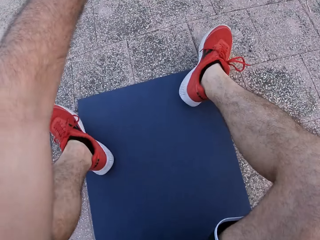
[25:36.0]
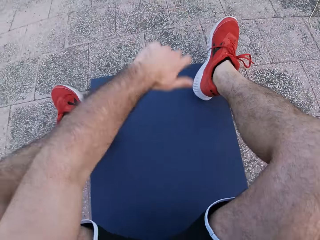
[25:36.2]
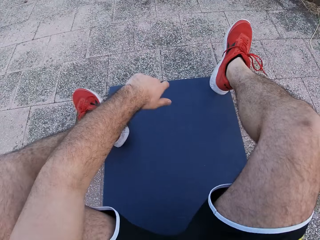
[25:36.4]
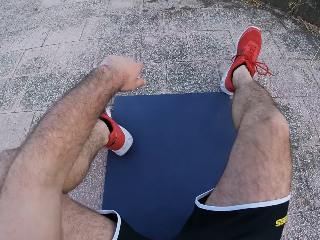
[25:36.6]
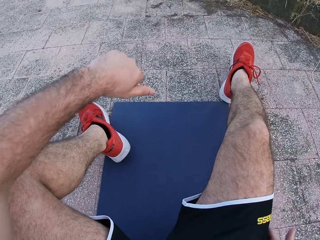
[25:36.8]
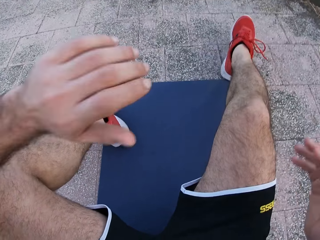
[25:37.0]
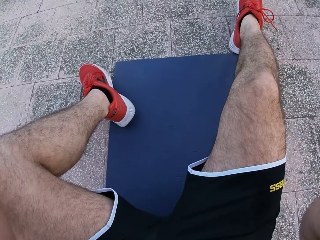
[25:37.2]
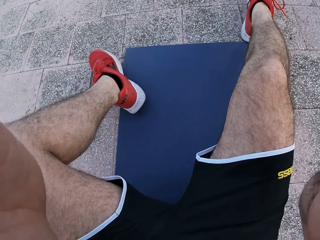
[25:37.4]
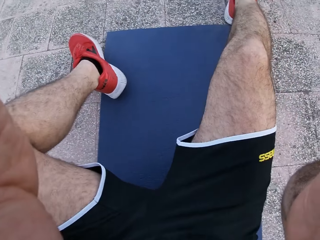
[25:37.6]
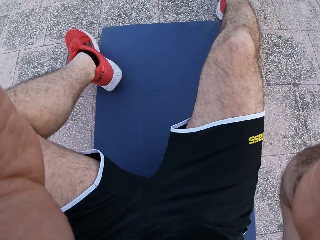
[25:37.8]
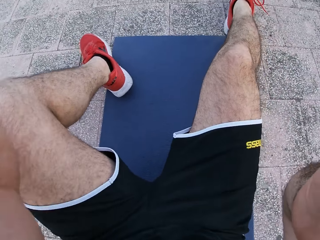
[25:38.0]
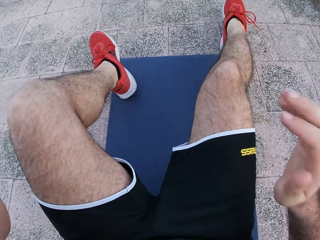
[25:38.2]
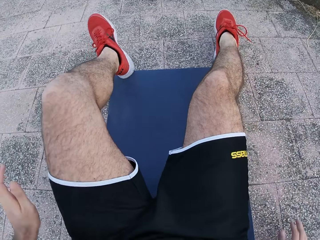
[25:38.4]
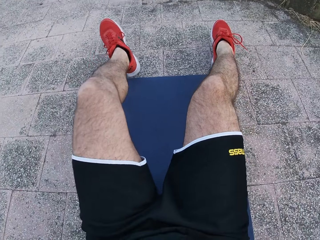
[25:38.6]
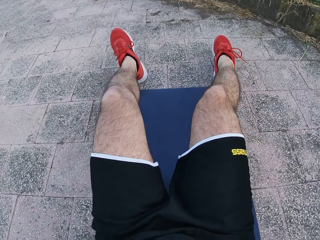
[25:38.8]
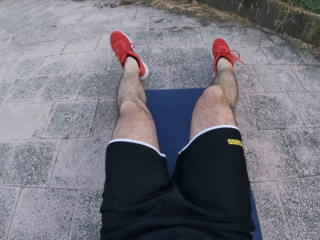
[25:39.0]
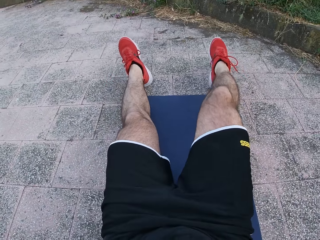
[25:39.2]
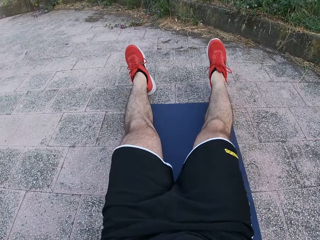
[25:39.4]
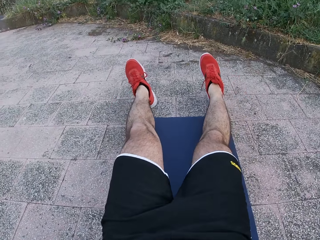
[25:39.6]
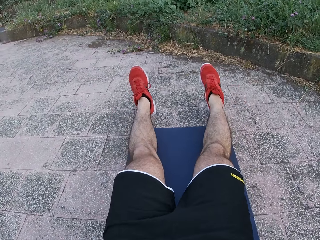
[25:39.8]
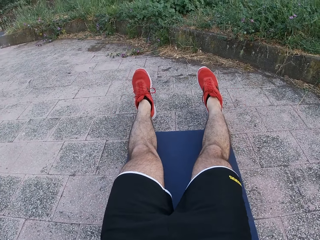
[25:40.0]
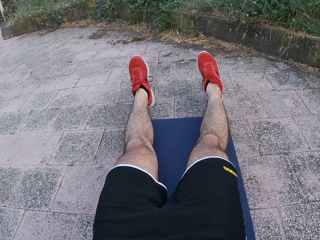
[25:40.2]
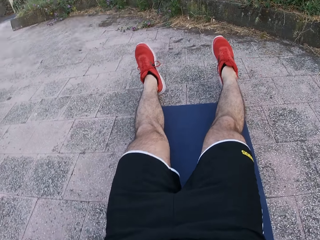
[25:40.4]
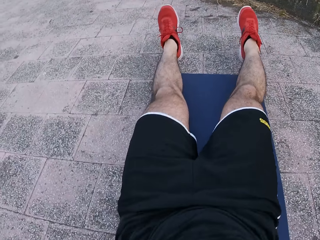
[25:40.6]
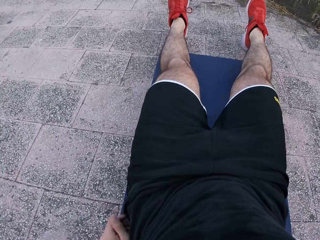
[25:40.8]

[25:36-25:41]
The camera wearer sits on the yoga mat. He lifts both hands. He adjusts the camera. He drops both hands. He stretches both legs. He looks around.

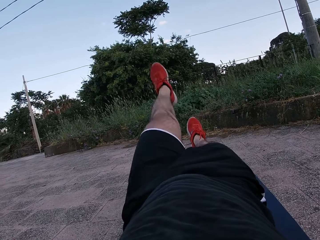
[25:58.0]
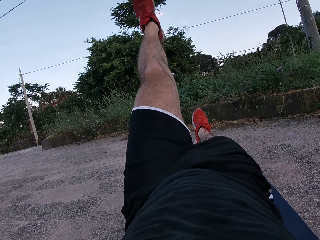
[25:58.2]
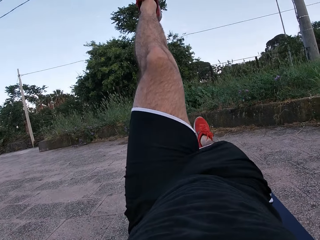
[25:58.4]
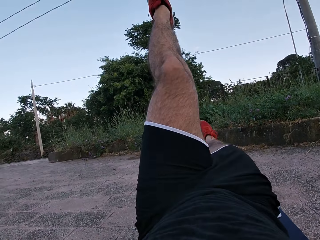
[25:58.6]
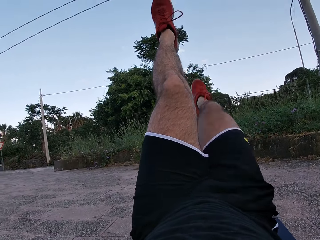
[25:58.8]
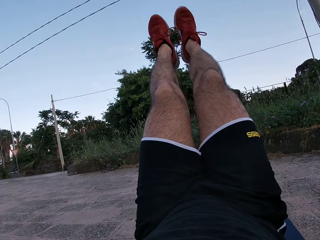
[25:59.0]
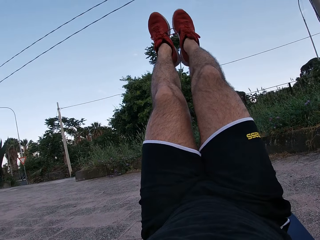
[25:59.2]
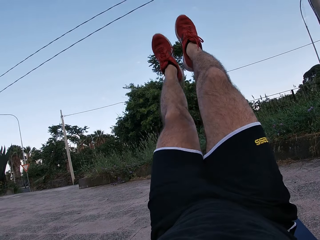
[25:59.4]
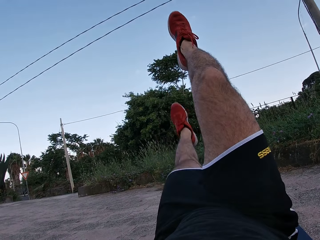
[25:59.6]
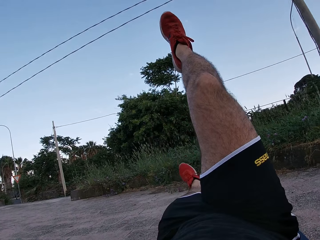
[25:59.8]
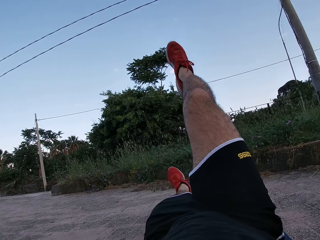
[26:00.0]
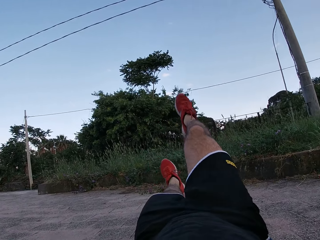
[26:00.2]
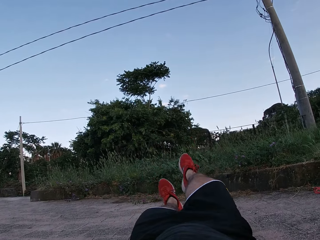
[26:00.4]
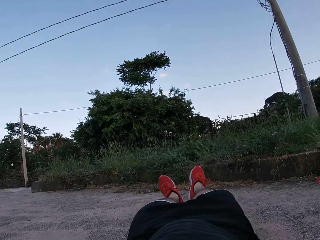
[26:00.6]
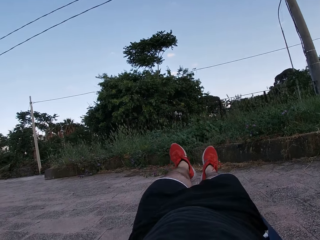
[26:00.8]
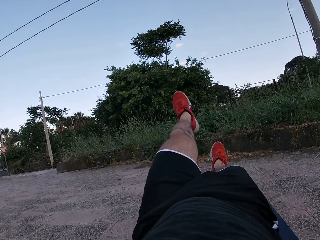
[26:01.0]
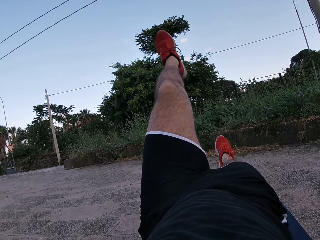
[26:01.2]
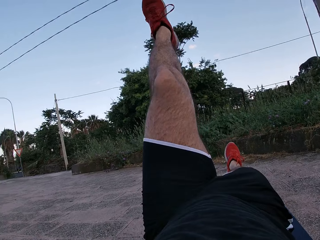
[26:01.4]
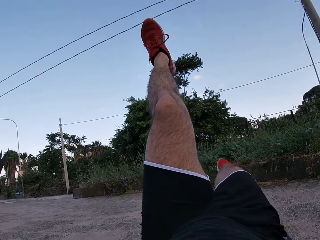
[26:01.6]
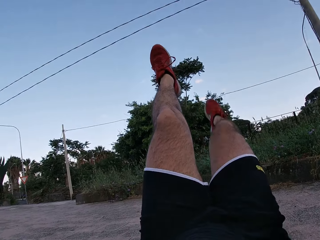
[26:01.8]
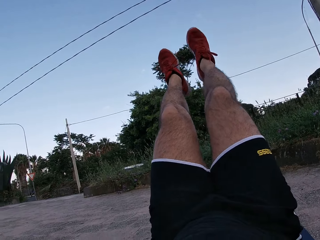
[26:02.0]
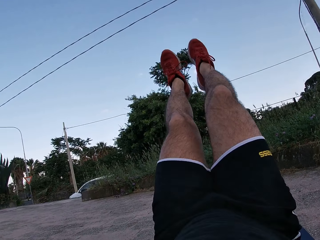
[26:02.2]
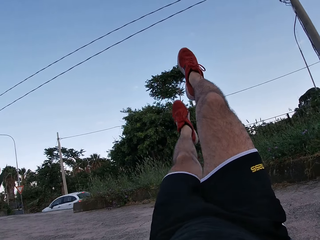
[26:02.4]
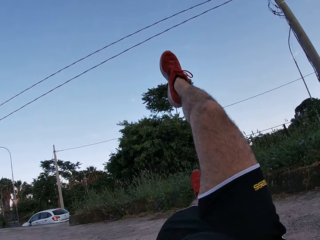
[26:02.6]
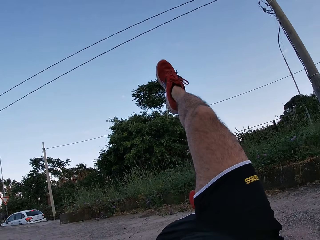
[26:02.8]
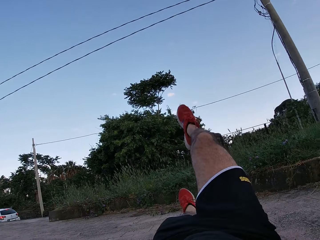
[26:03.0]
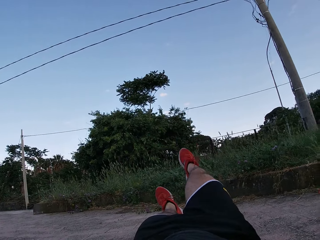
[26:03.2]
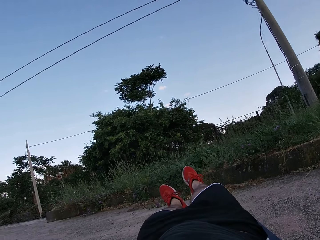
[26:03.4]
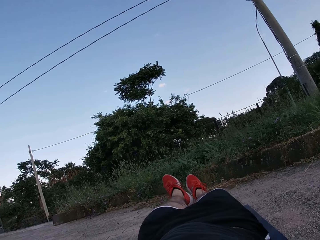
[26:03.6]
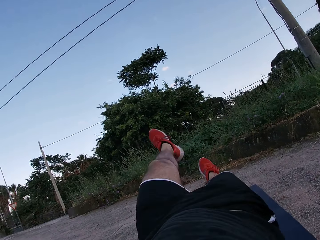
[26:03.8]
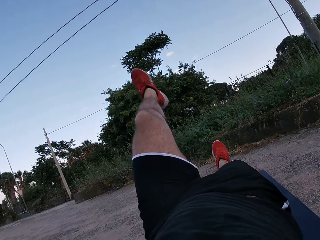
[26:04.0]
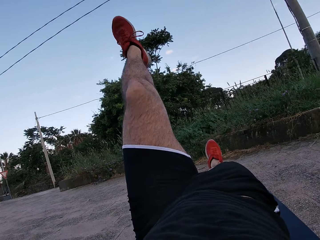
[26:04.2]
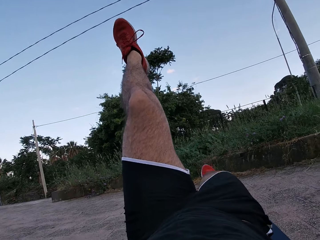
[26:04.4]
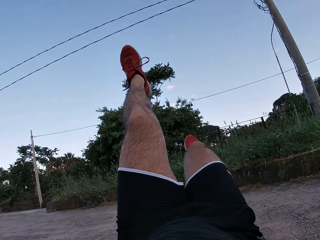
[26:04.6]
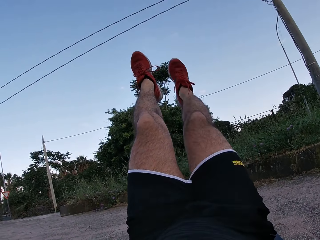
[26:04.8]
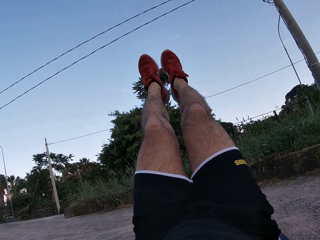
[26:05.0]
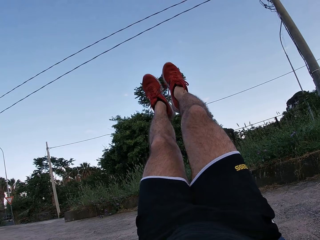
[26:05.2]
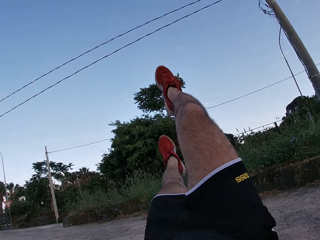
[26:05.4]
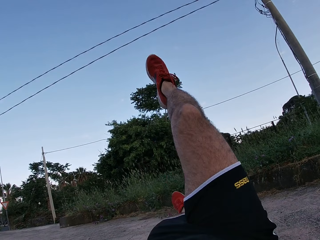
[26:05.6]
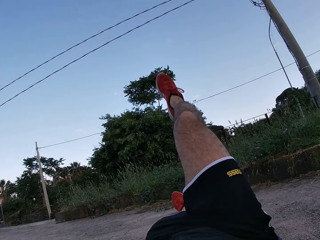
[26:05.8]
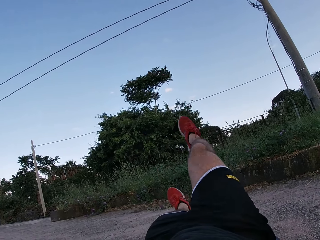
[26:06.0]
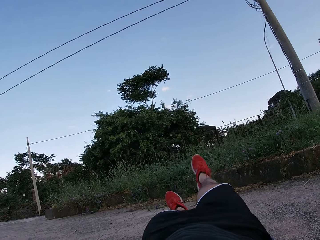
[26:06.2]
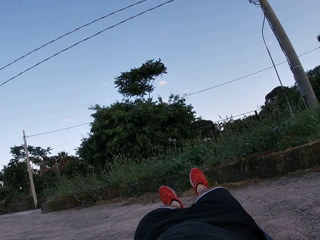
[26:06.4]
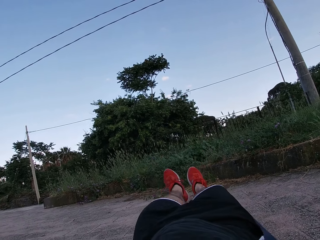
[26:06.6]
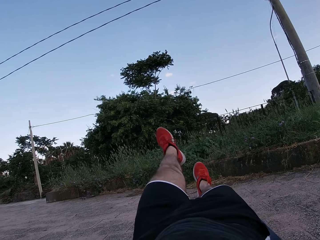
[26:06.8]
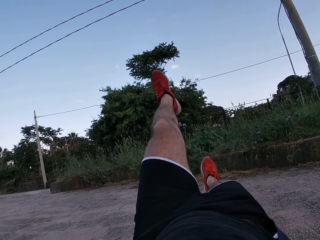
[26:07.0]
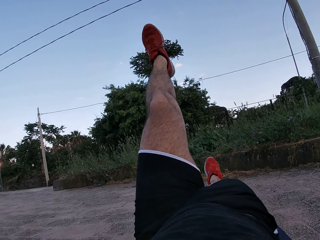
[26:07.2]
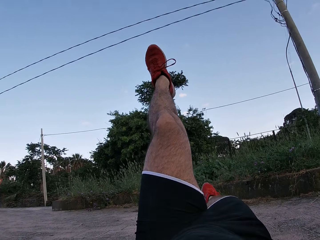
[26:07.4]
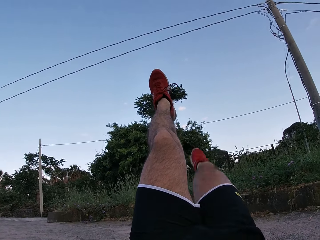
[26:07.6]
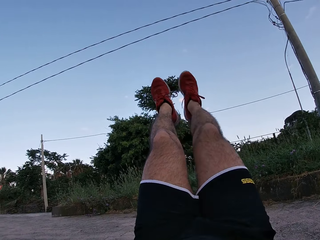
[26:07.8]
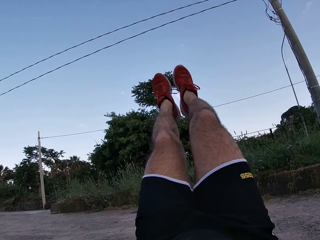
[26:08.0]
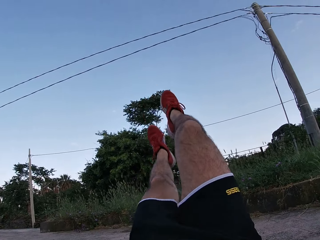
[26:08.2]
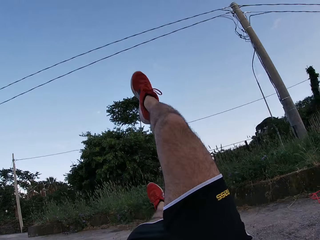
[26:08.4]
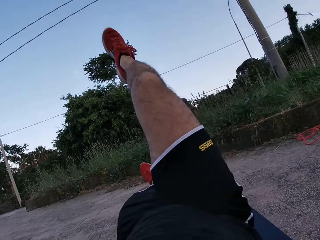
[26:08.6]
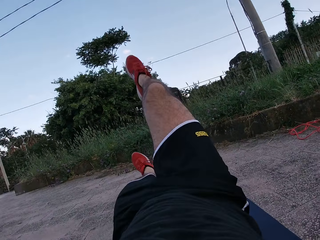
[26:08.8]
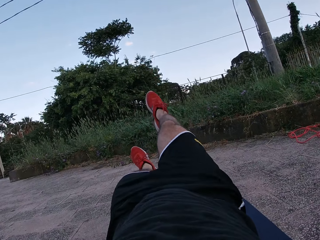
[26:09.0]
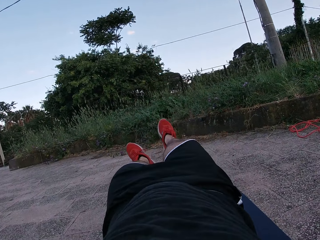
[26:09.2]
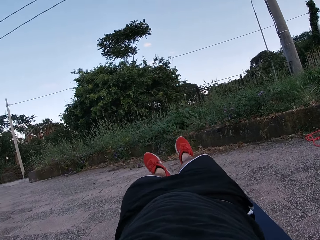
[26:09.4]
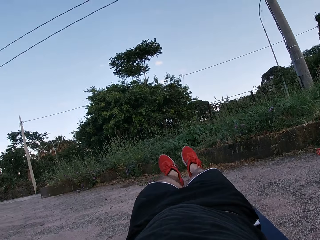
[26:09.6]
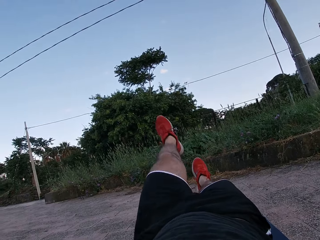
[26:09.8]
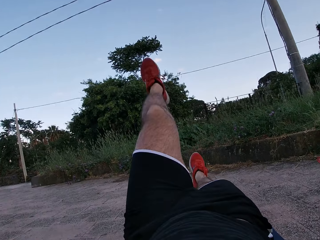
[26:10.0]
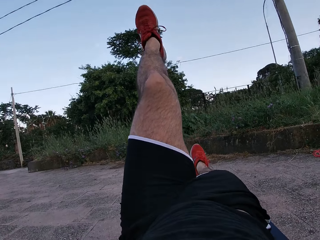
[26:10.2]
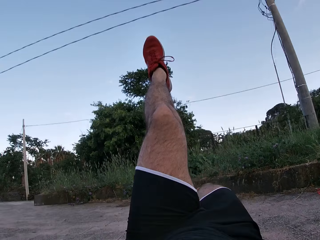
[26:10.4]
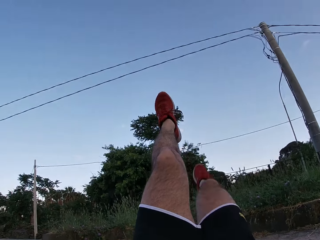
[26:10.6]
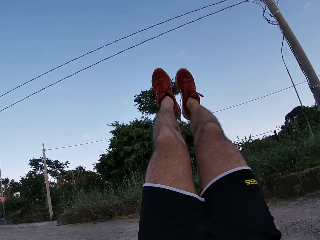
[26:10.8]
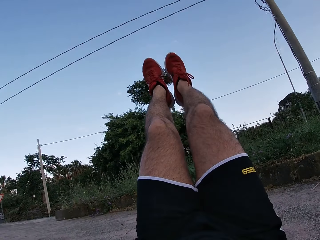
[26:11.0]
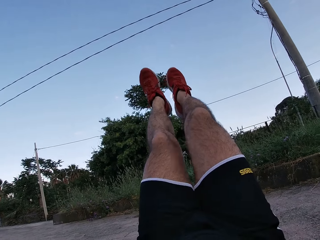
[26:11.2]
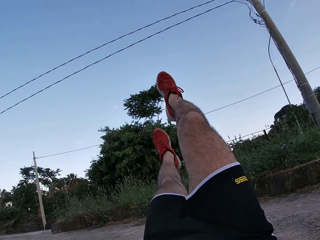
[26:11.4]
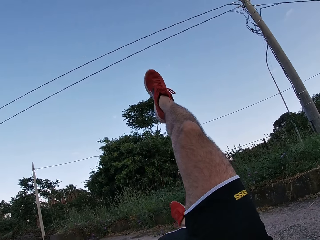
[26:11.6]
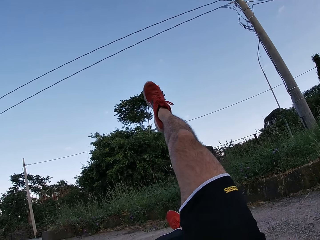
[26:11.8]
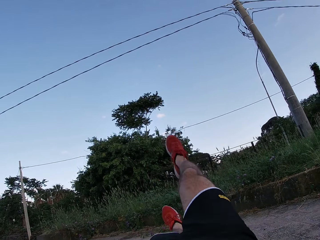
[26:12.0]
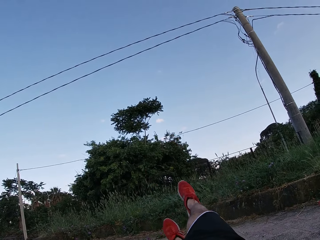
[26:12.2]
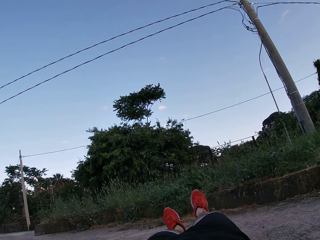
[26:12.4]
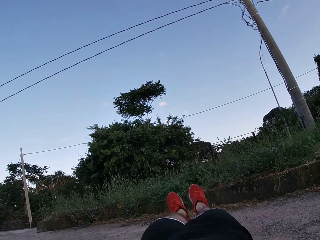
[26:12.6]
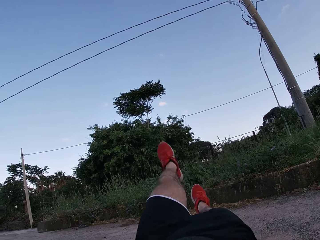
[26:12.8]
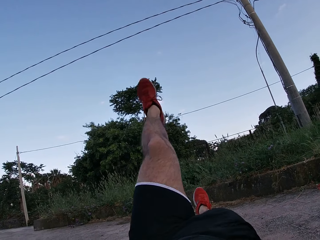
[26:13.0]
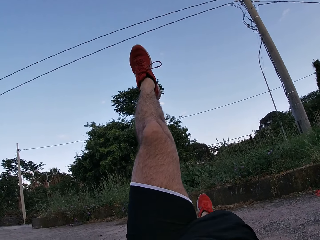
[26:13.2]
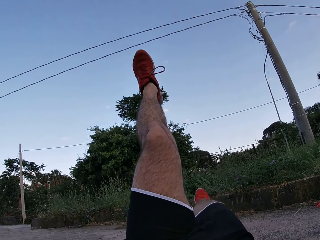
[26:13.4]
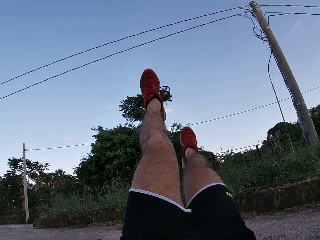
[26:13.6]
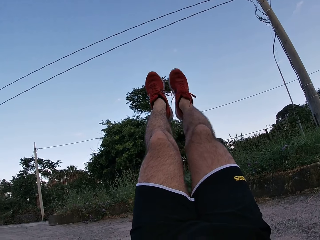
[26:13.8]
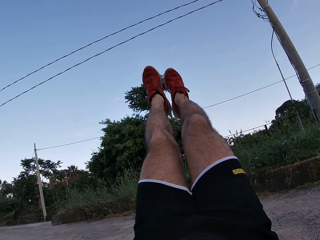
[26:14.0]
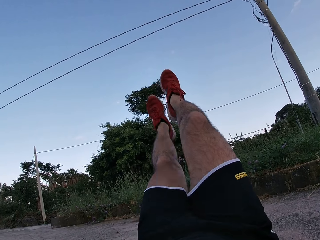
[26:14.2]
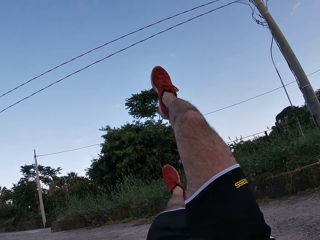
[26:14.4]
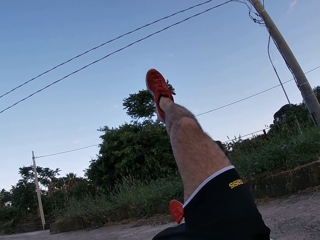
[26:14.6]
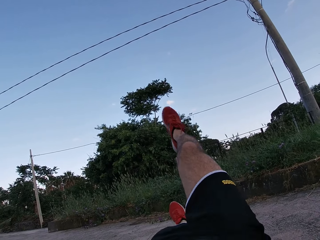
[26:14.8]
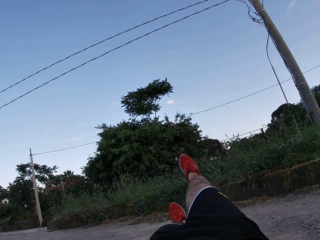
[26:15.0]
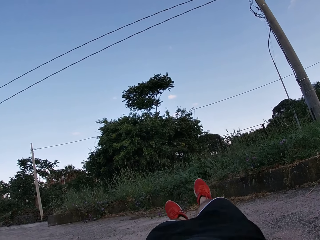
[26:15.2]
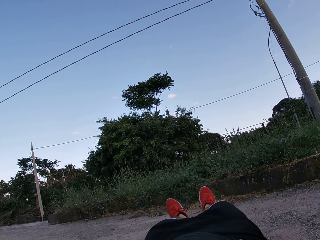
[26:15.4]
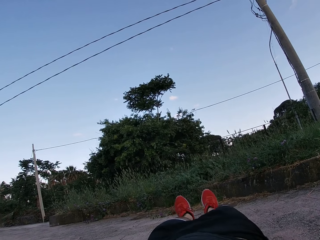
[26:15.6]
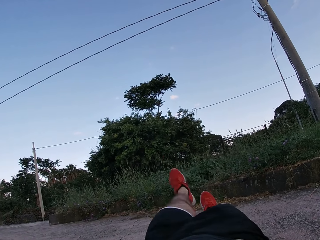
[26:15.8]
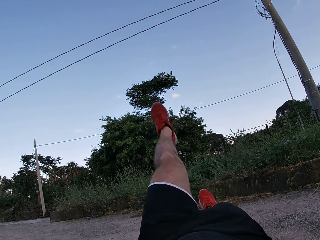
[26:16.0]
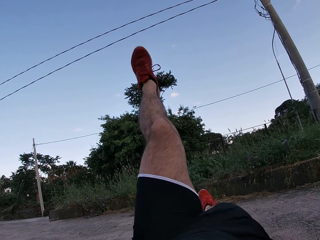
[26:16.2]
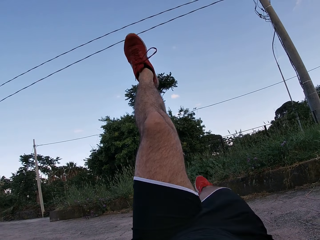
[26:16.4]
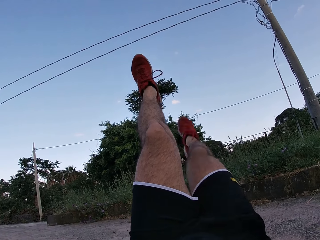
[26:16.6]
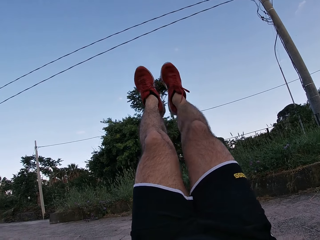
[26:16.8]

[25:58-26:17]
The camera wearer raises both his legs. He drops both his legs. He looks around. He raises both his legs. He drops both his legs. He looks around. He raises both his legs. He drops both his legs. He raises both his legs. He drops both his legs. He raises both his legs. He drops both his legs. He looks around. He raises both his legs. He drops both his legs. He looks around. He lifts the left leg.
